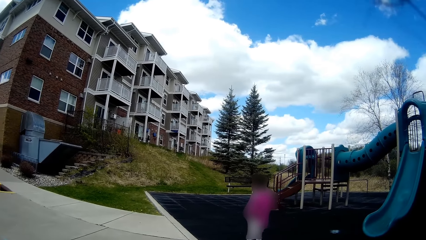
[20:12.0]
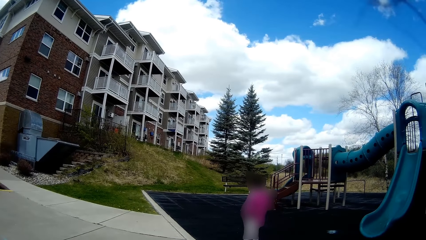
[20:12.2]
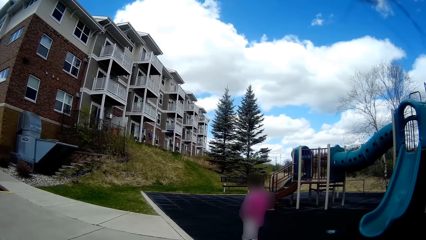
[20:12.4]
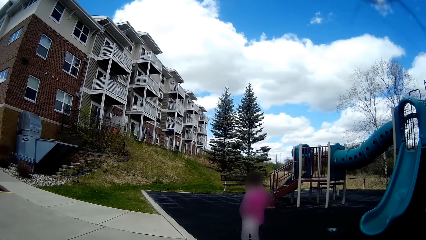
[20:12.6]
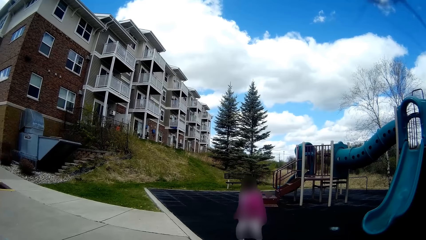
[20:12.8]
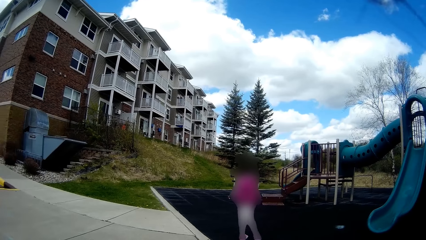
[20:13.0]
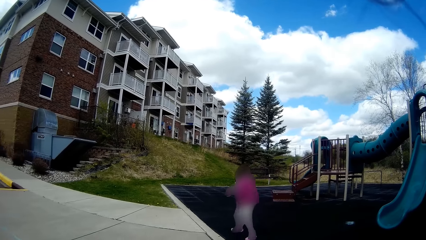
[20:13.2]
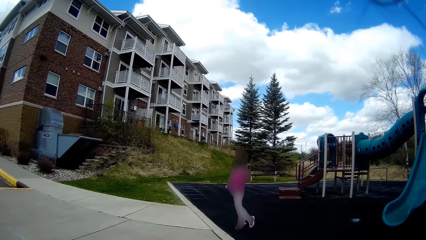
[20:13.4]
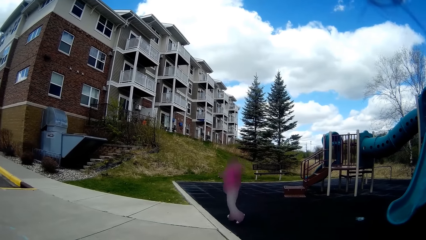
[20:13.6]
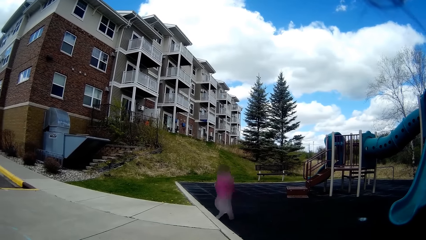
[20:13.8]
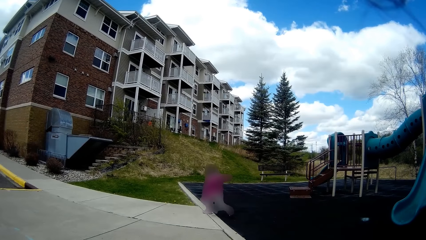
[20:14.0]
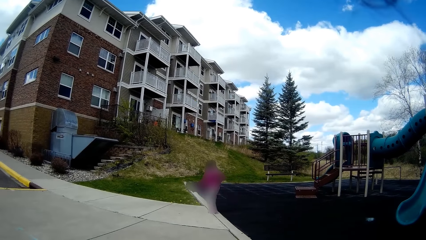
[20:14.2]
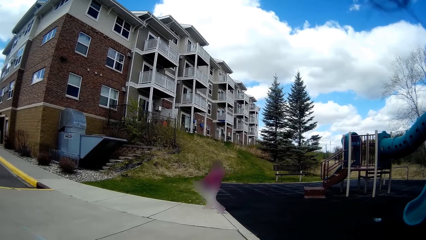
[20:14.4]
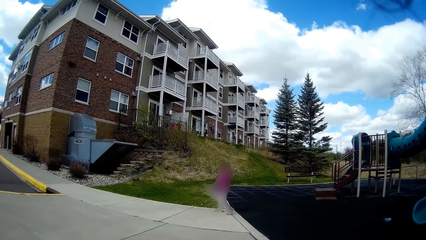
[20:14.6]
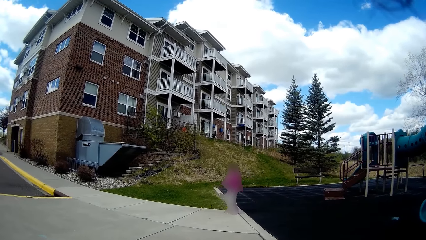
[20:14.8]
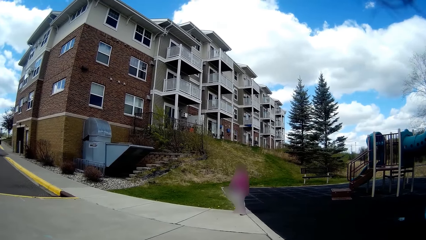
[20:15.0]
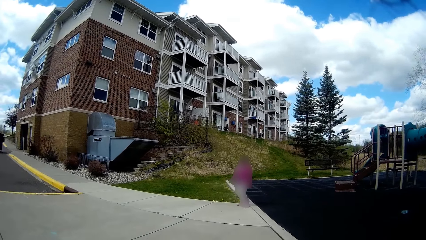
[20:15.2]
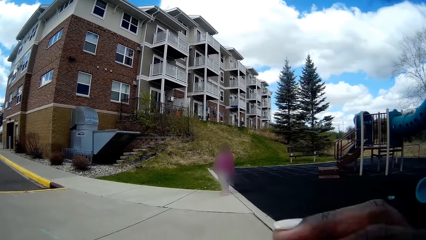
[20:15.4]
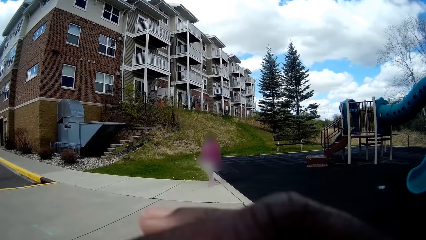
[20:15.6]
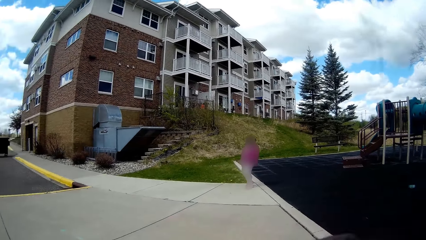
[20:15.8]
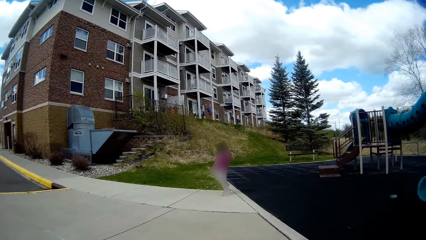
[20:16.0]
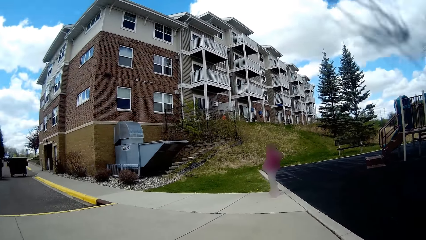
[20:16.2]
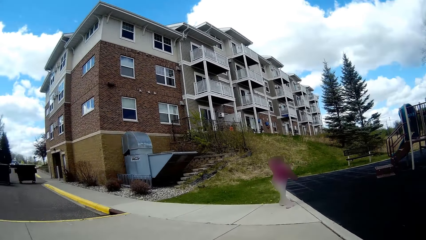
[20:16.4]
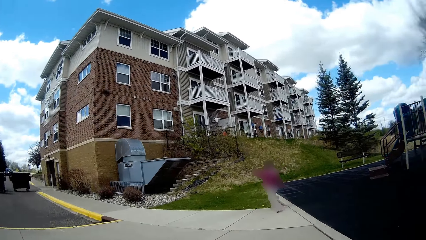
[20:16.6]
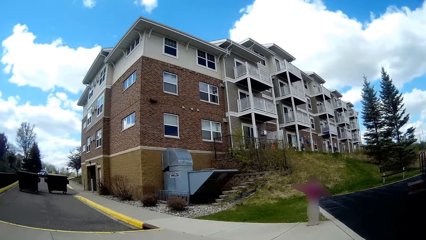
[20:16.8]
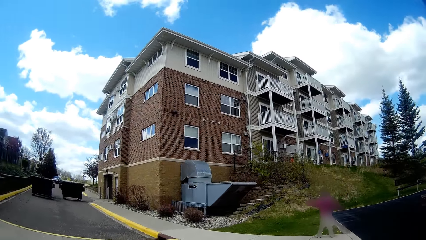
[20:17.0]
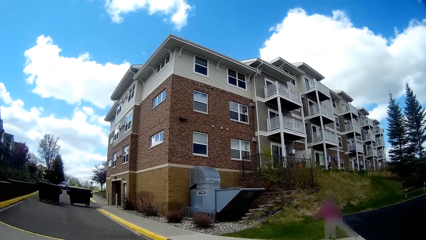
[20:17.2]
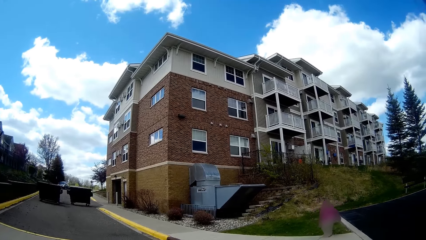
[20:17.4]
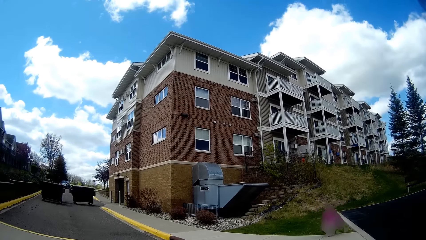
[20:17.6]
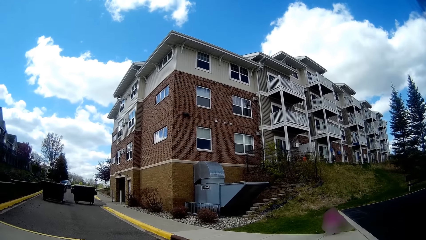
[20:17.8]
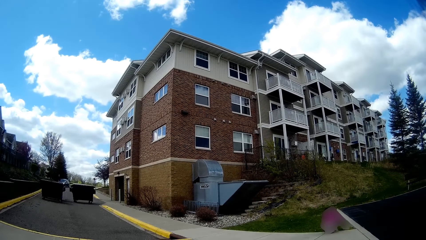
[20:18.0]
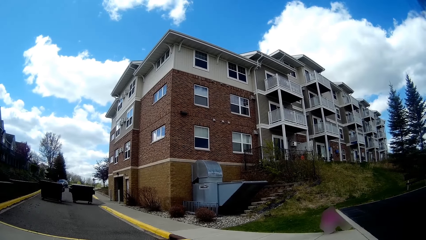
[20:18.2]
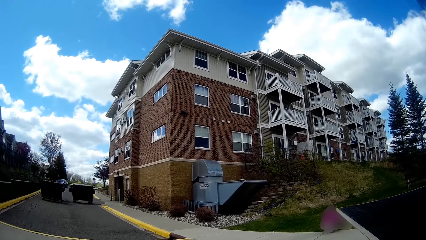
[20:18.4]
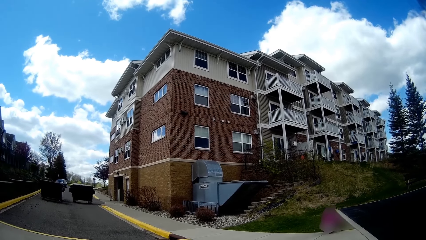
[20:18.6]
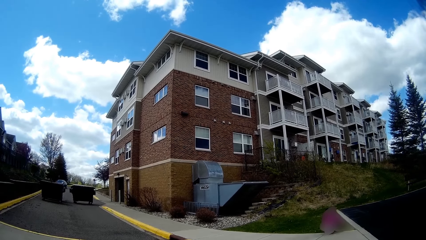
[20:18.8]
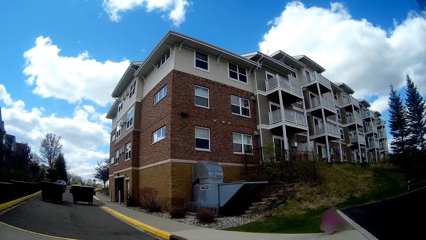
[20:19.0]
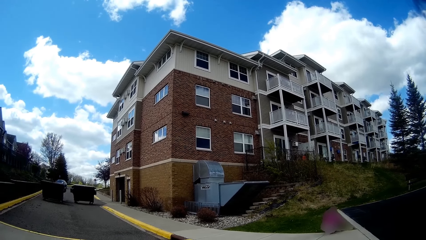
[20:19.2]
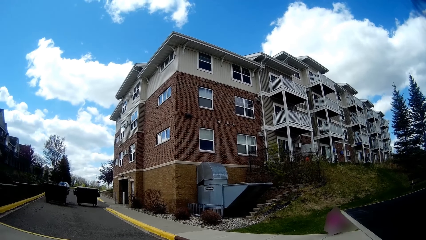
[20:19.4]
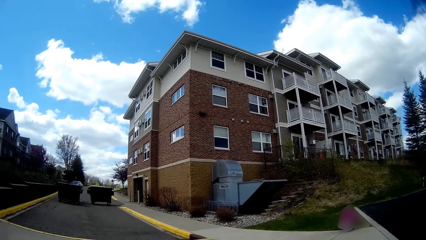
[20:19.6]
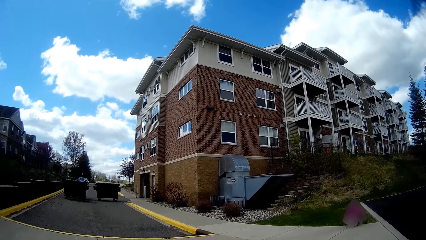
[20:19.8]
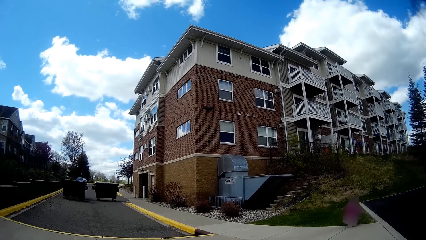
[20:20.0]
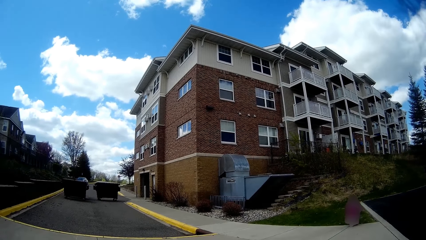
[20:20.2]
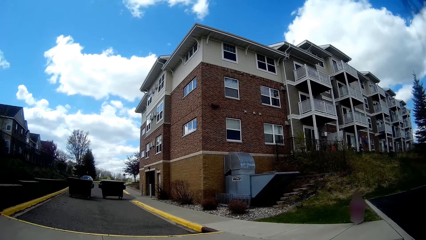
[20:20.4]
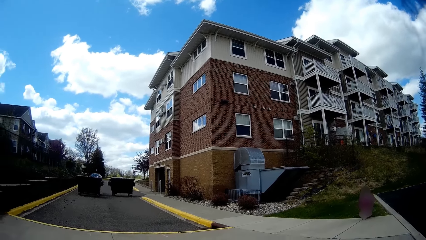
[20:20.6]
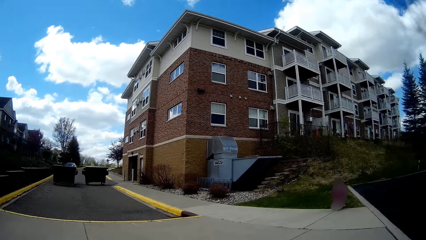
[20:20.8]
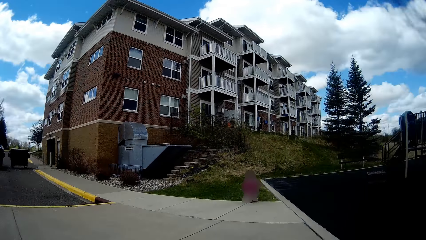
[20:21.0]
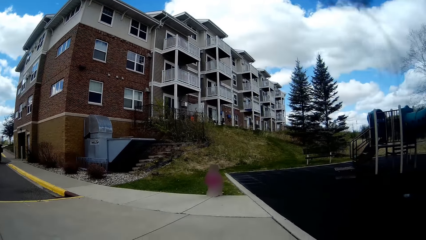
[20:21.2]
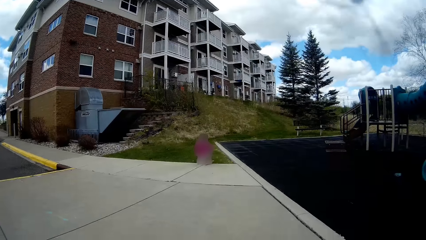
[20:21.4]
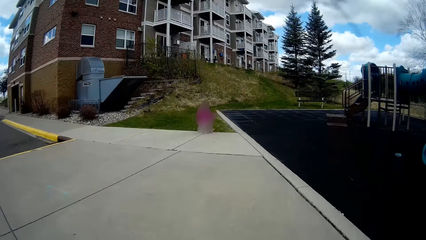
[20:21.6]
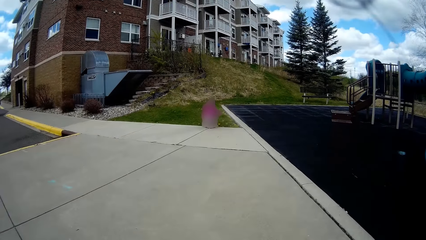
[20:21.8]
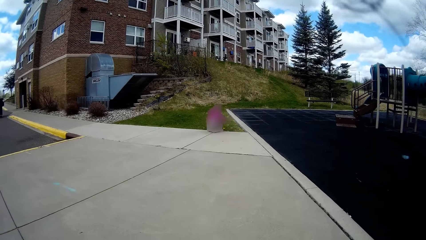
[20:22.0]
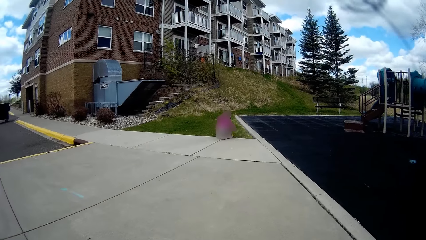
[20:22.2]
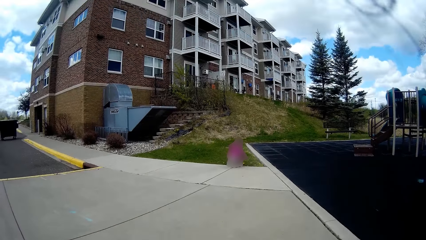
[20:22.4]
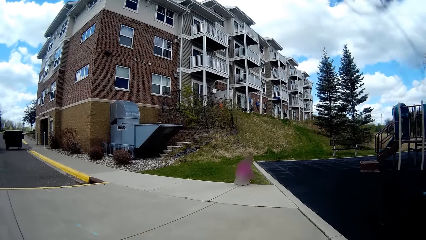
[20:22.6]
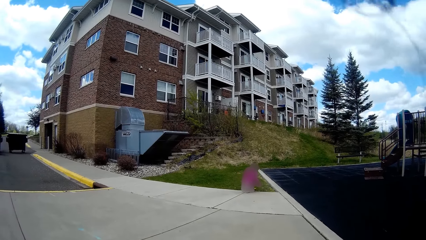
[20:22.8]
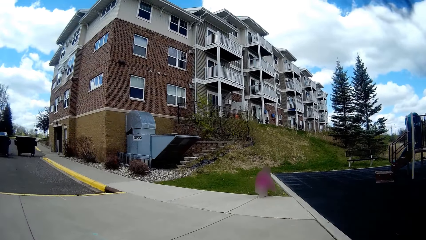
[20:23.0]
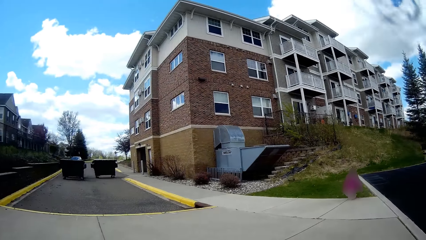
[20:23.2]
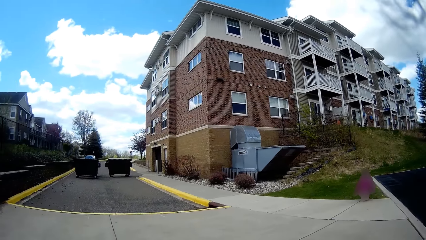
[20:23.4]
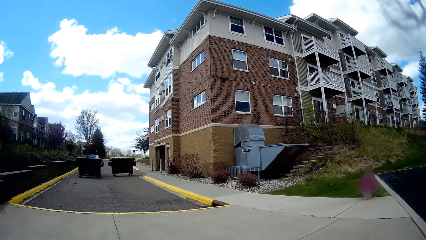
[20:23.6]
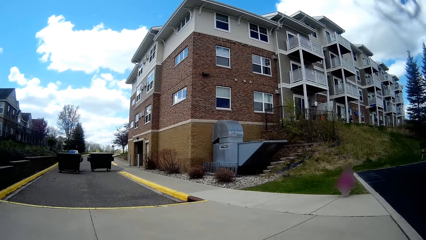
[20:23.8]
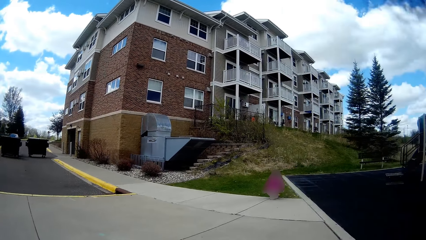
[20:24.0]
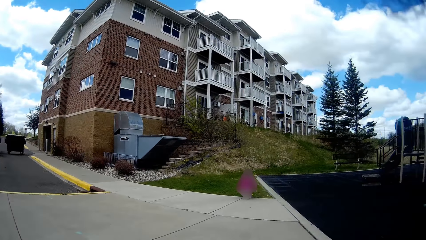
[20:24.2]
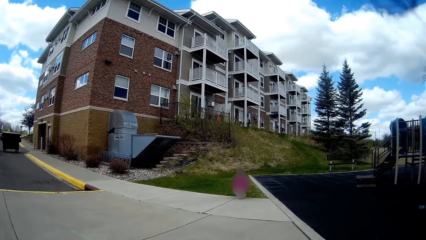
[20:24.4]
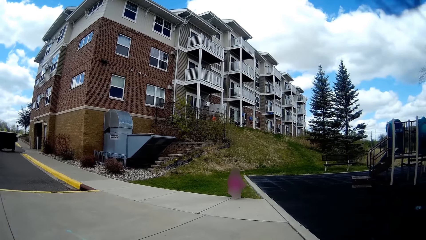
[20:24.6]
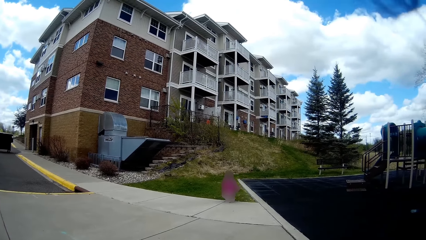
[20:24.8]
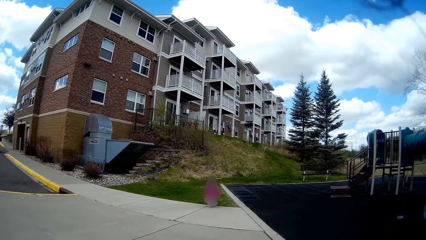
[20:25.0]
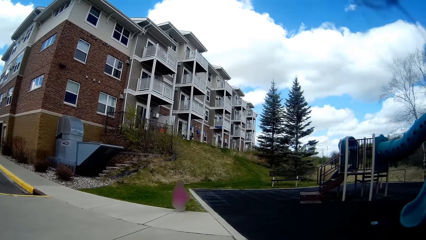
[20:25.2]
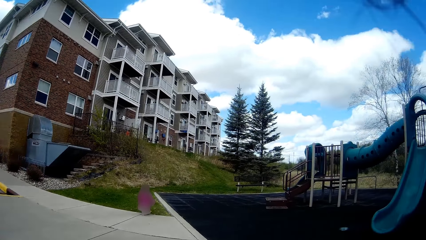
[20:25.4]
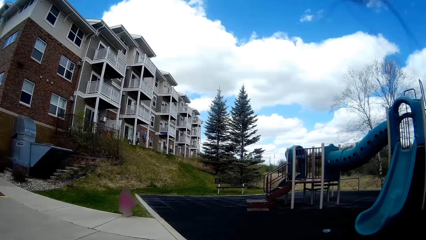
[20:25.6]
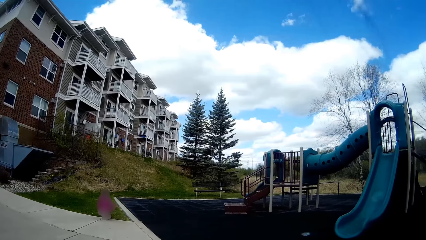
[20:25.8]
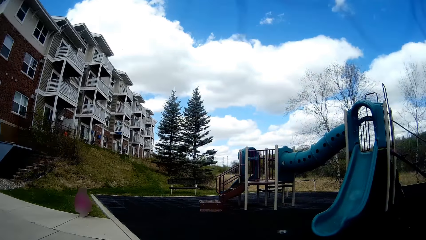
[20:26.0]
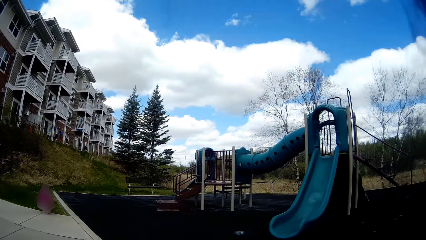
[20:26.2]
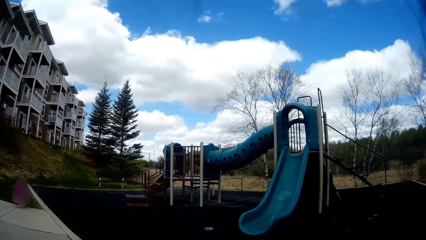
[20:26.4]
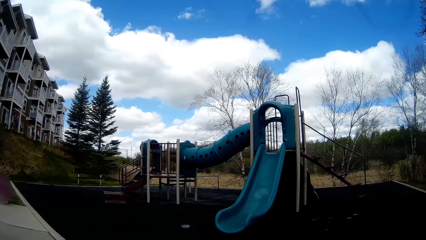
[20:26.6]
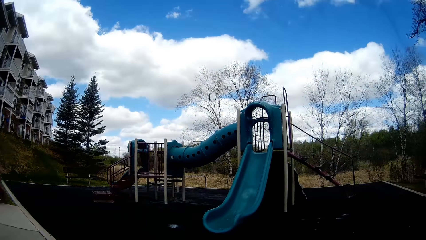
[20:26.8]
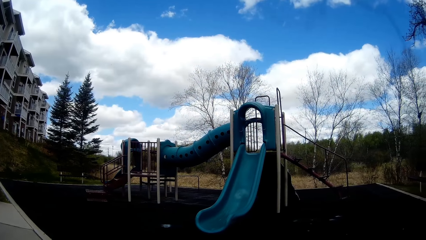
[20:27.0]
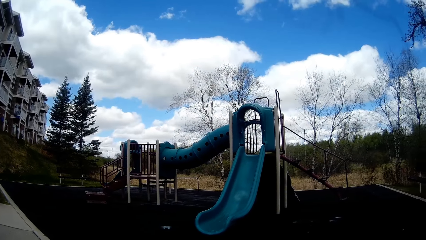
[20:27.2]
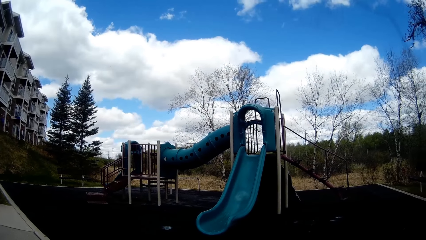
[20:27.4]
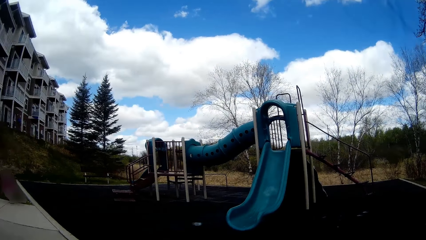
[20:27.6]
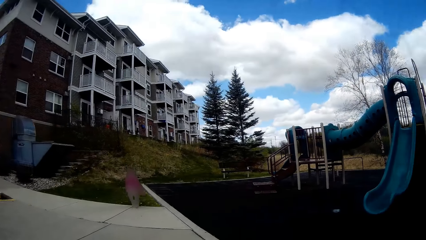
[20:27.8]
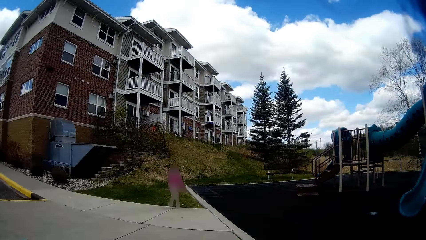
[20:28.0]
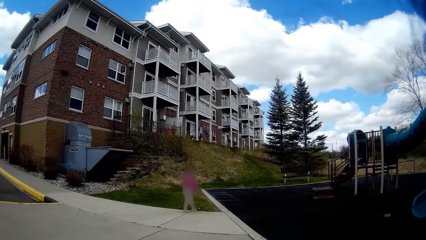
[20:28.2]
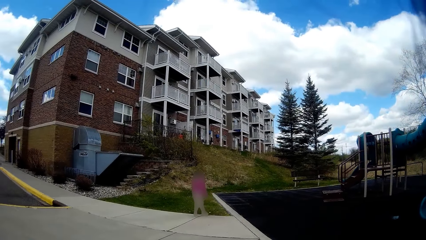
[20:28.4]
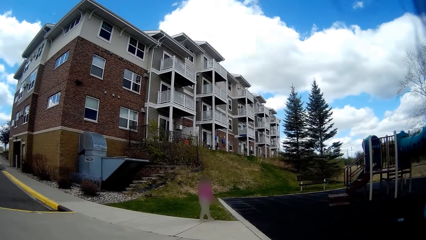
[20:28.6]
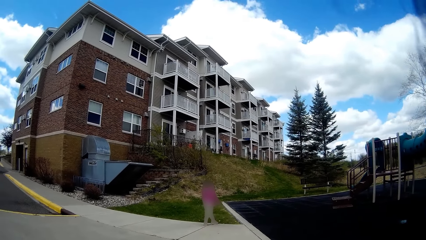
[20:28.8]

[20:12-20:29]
The camera wearer lifts the hand up. They converse with a man along the pitch. They converse with the girl.
